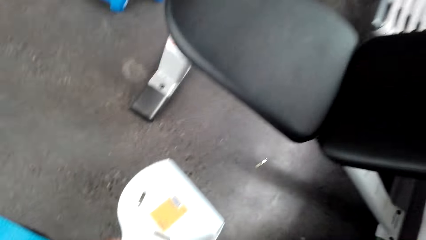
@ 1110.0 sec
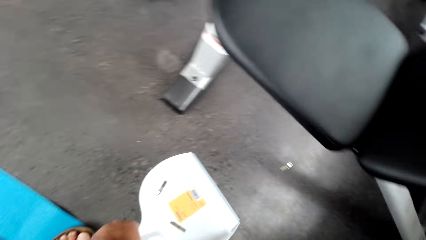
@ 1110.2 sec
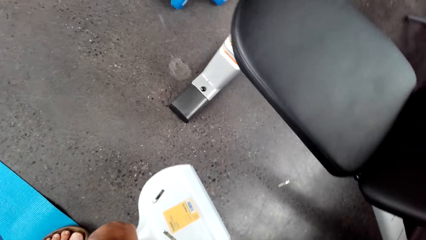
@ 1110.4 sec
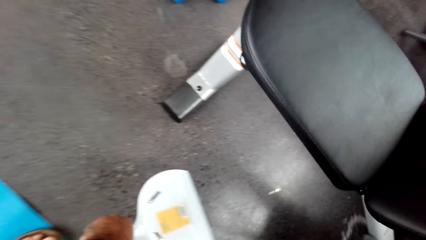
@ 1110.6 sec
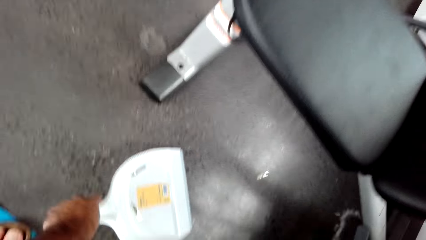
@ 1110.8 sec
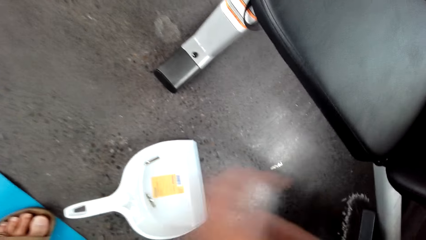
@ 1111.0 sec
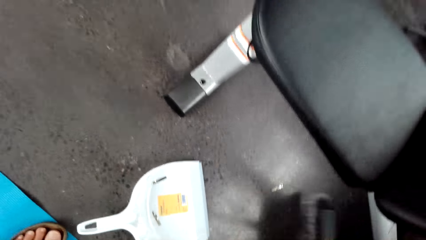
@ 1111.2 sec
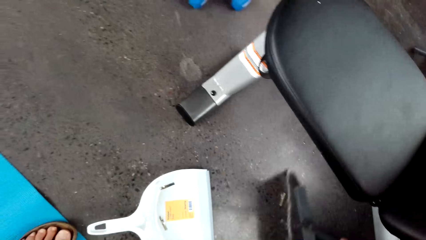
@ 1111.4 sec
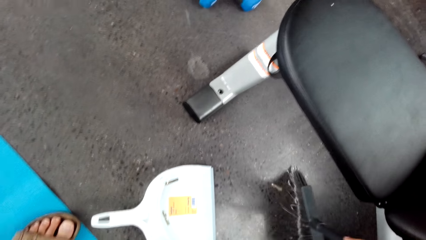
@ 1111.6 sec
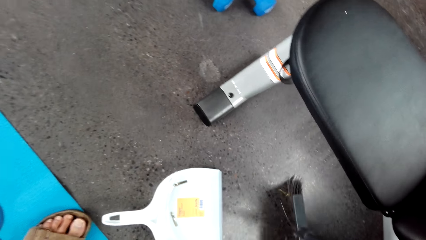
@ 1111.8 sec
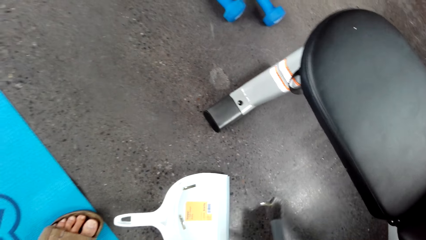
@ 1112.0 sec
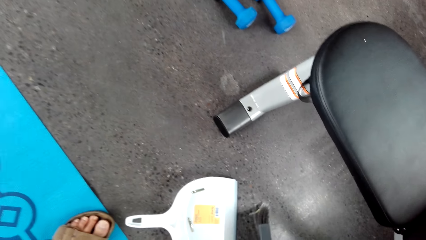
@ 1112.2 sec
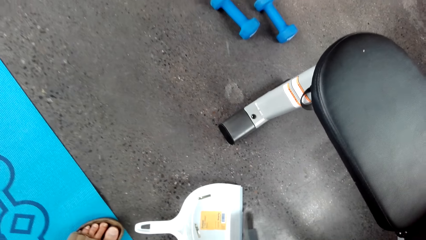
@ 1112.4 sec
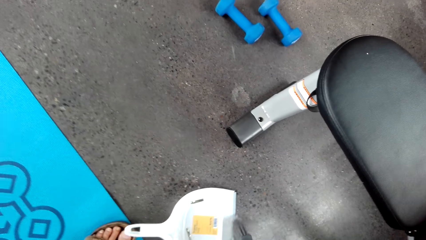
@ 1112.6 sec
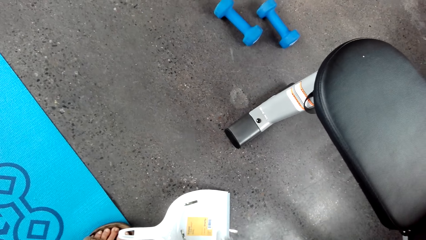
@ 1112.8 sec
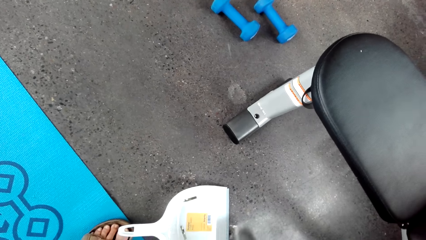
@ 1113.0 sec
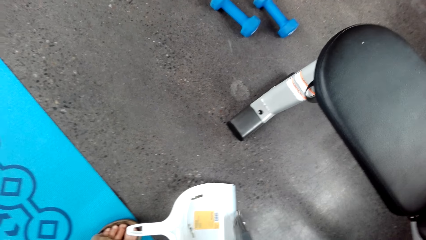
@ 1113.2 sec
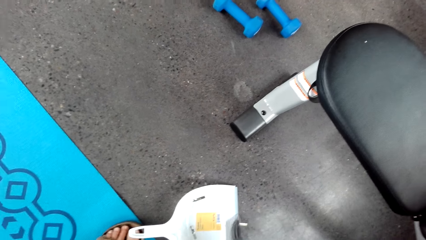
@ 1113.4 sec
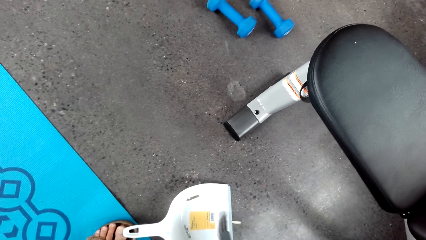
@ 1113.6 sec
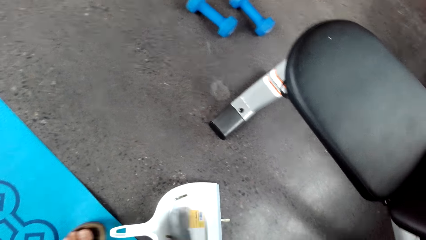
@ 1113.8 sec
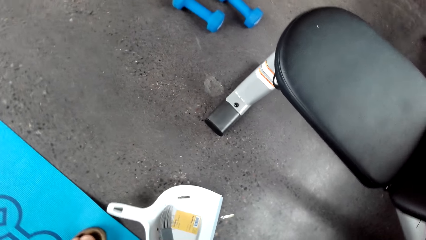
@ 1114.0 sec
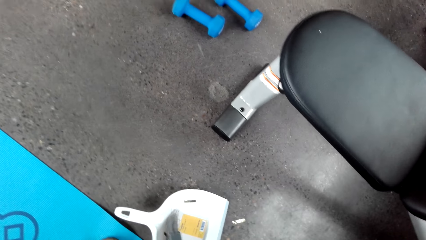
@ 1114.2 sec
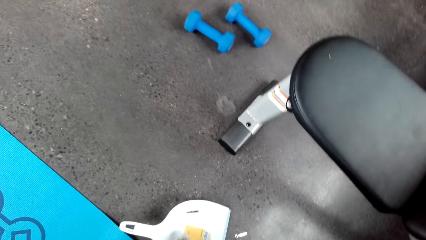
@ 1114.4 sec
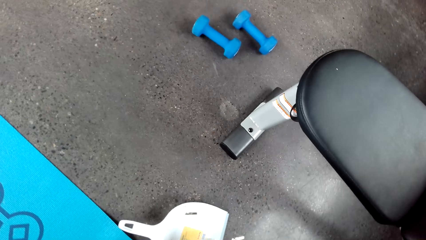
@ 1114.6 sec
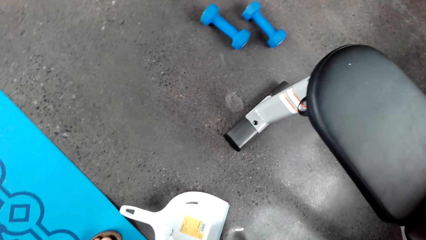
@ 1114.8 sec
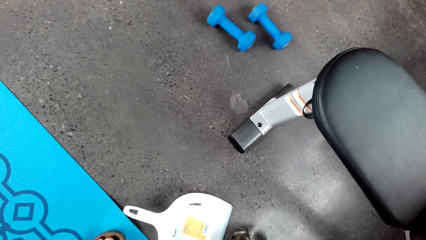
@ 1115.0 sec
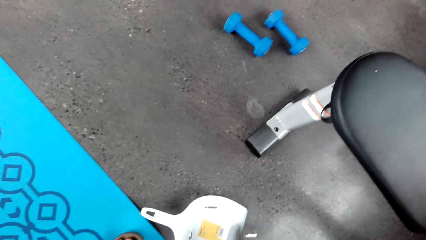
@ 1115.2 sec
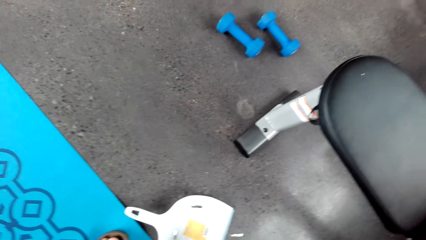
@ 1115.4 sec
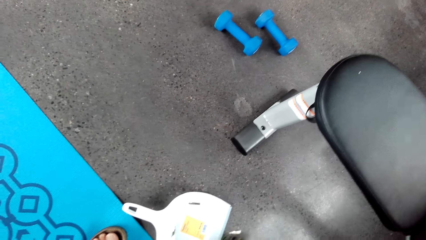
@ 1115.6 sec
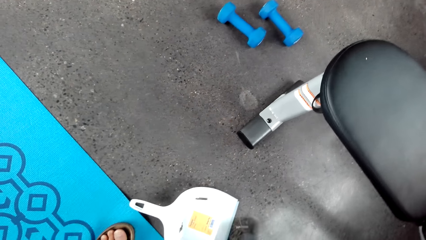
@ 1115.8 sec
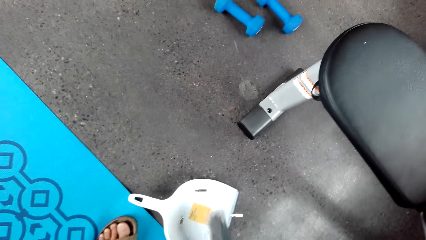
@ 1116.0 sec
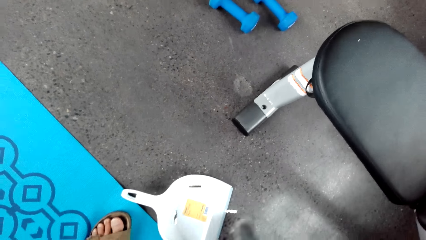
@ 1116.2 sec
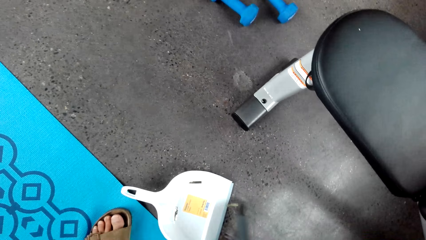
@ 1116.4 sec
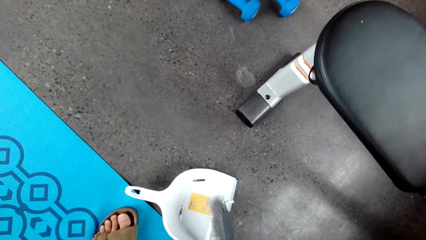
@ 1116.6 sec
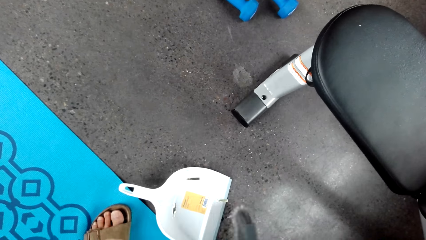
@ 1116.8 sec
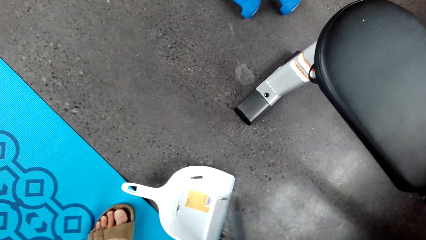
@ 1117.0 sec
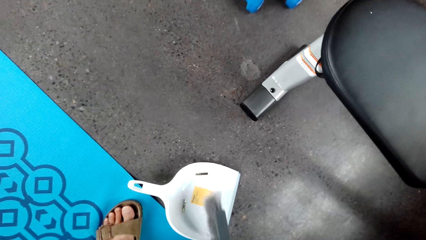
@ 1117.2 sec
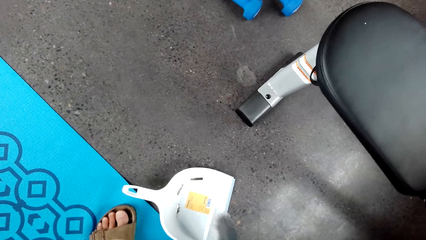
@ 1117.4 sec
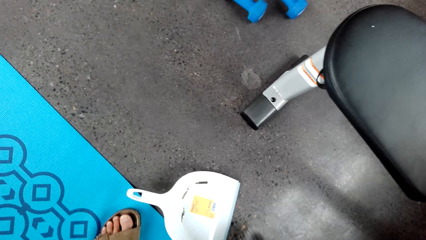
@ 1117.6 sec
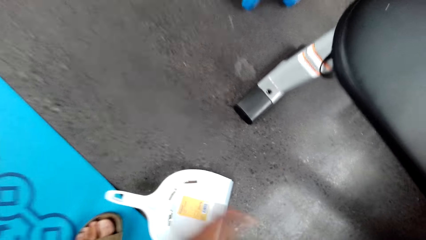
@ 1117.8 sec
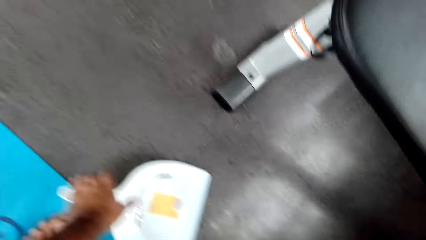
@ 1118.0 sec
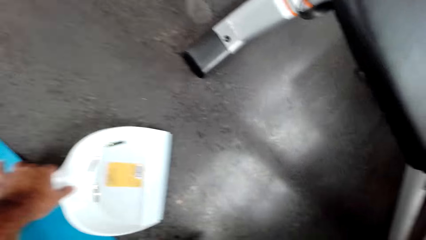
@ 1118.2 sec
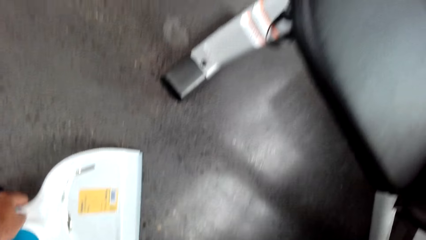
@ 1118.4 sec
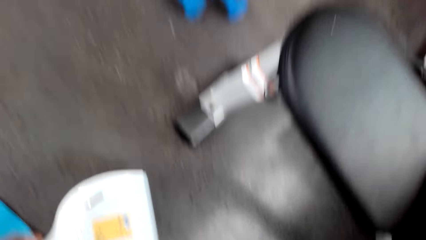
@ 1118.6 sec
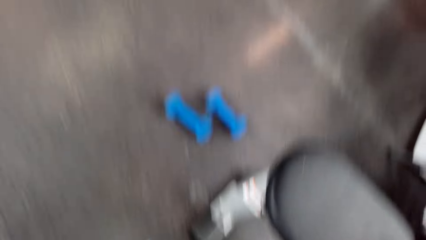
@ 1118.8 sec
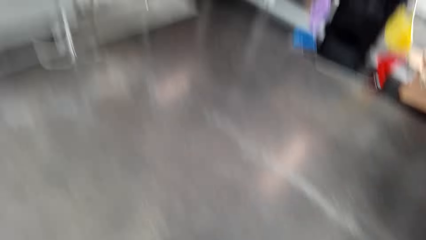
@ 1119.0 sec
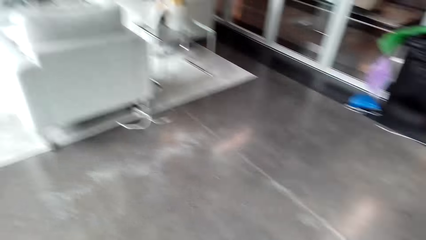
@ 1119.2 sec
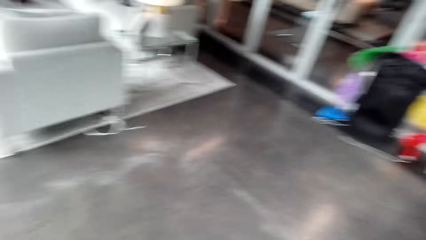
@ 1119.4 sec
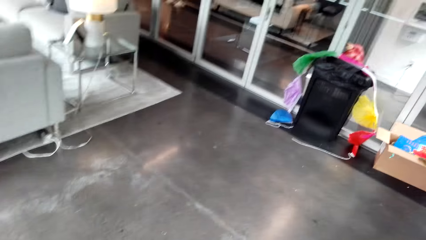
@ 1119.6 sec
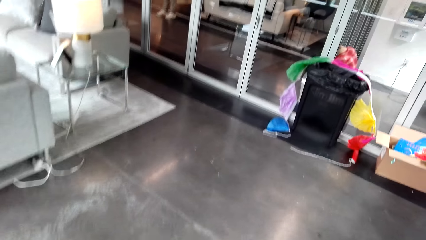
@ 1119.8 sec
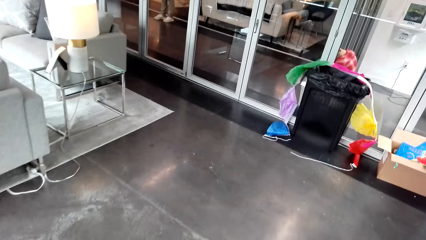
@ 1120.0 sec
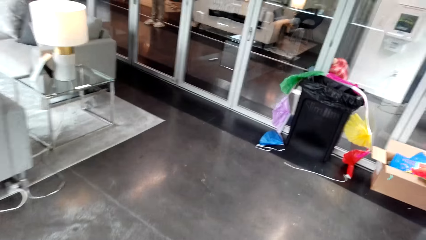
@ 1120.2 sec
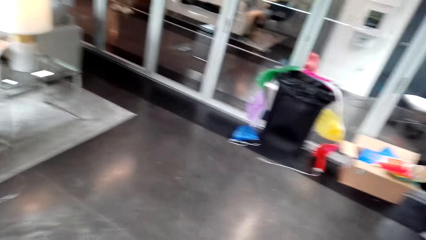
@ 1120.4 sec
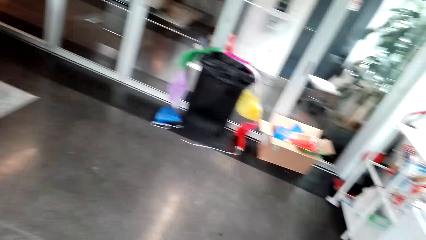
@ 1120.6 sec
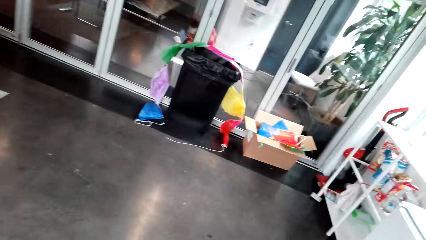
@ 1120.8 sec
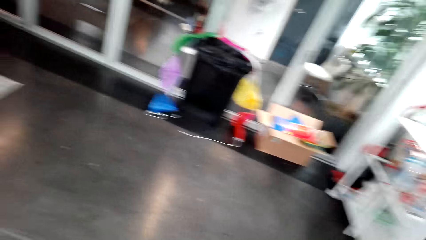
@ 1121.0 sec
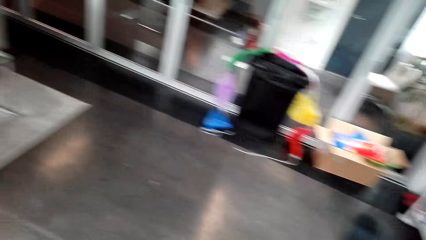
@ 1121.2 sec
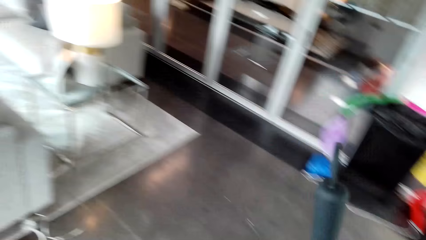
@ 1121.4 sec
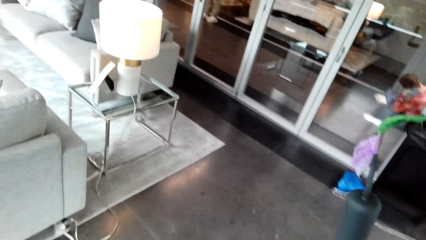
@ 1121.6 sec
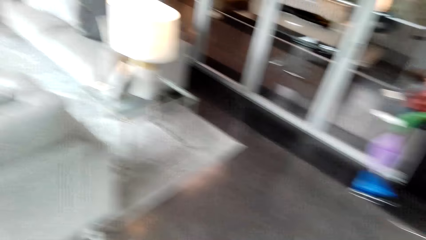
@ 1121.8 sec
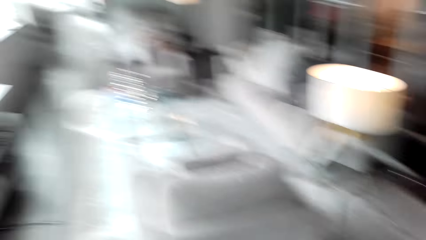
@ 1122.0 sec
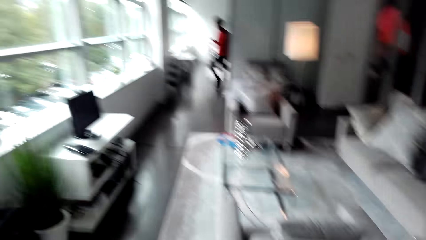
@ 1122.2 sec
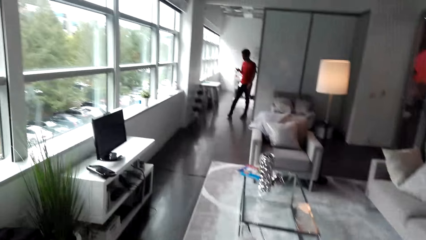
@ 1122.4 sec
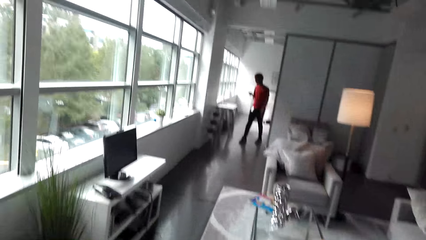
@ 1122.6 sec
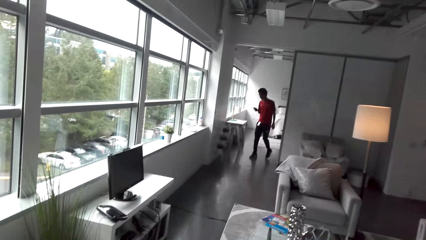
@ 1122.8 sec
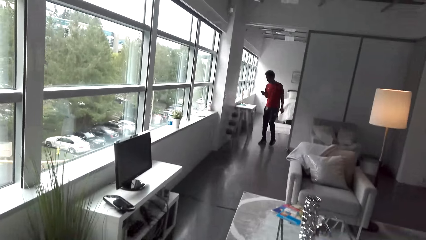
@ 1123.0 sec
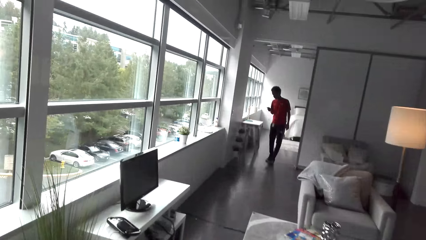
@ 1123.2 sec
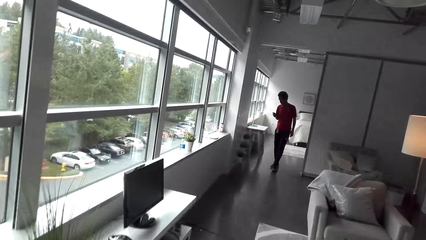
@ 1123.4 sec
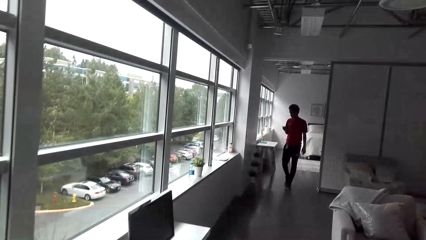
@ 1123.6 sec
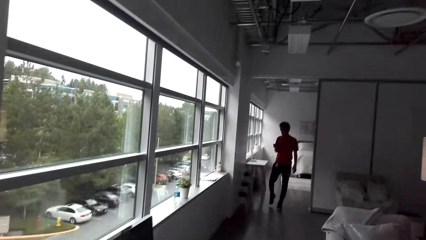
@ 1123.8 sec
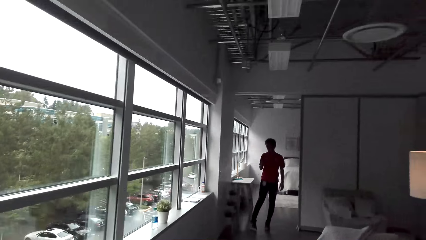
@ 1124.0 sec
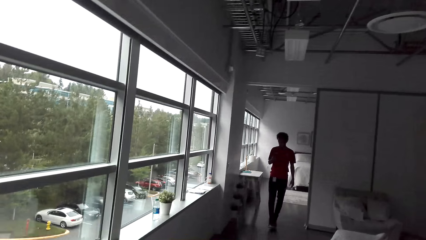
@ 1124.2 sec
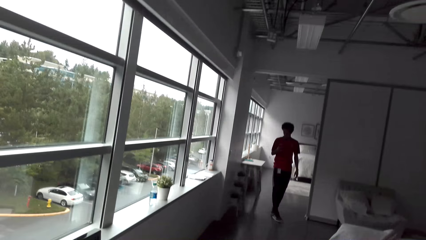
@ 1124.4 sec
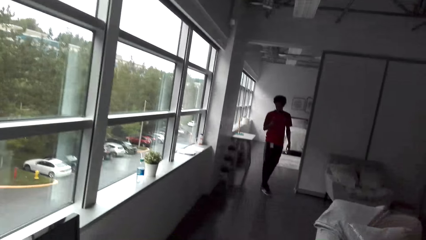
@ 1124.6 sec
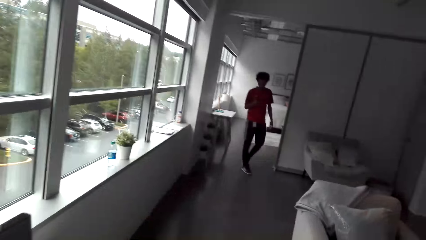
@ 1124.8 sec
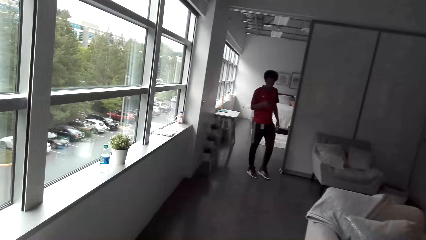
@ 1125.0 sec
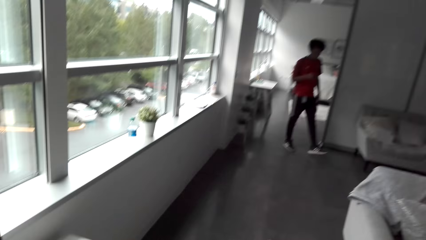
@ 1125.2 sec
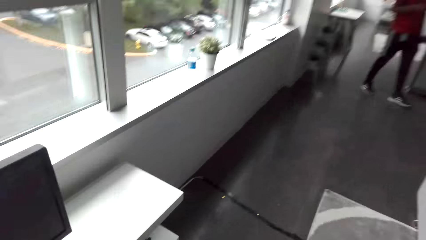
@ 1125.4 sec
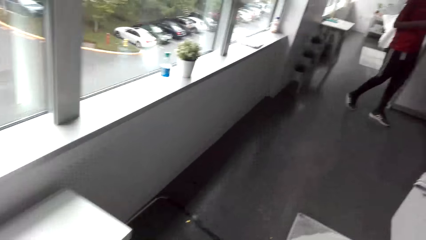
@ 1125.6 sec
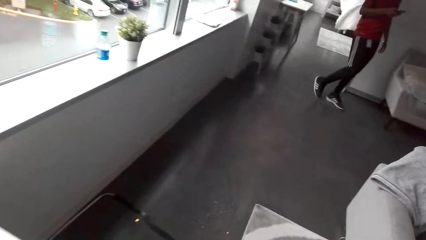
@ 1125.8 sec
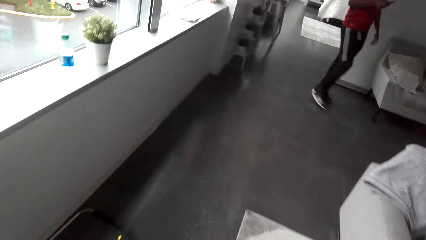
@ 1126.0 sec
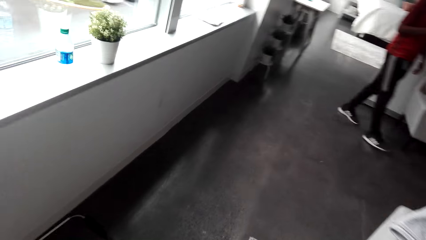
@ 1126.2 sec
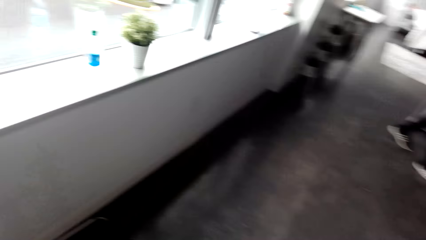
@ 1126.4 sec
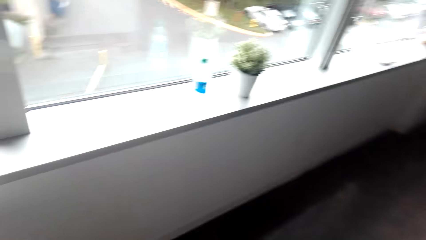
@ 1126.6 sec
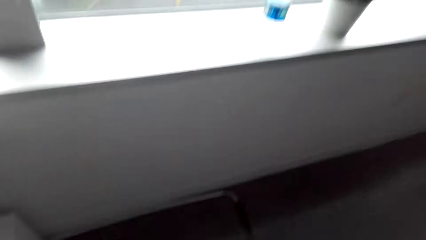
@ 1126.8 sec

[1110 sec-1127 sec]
The camera wearer drops the dustpan or dust collector on the floor. They sweep dirt into the dustpan. They carry the dustpan and the broom in the room. They pick up the dust collector. A man uses the phone on his way in the room.
